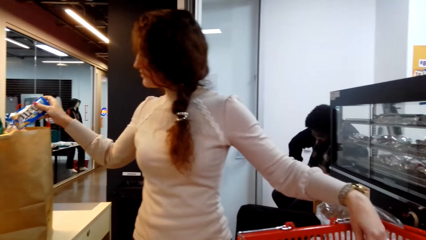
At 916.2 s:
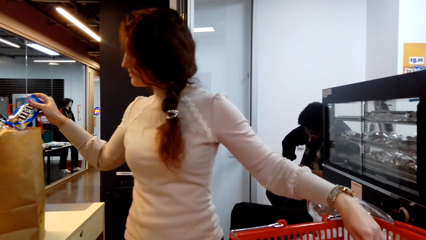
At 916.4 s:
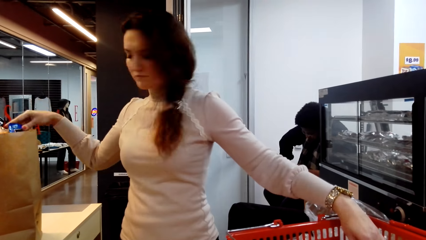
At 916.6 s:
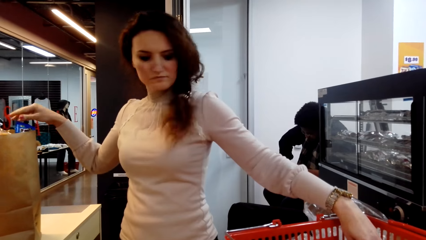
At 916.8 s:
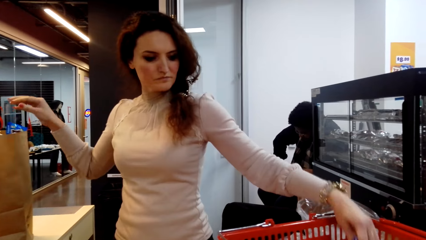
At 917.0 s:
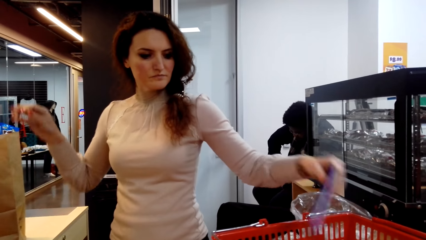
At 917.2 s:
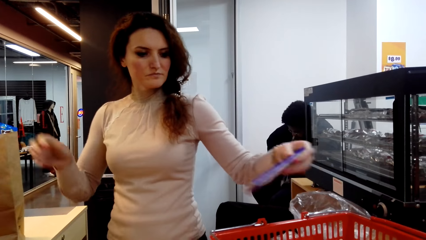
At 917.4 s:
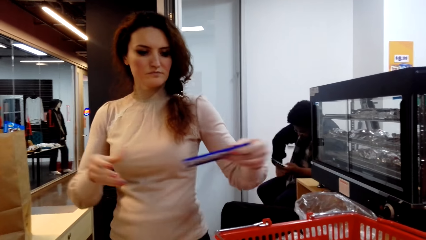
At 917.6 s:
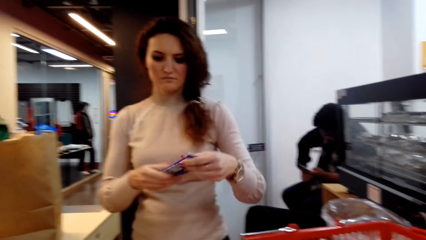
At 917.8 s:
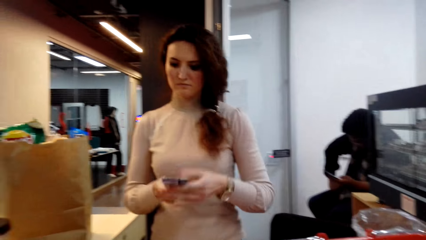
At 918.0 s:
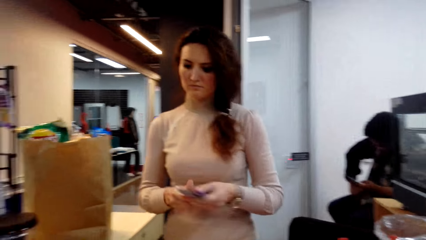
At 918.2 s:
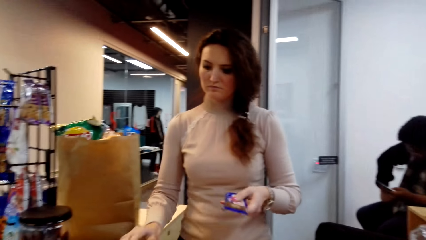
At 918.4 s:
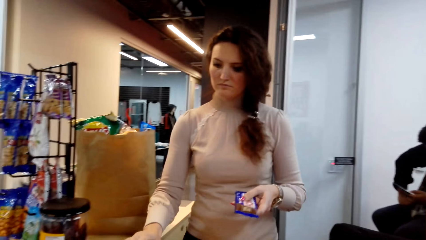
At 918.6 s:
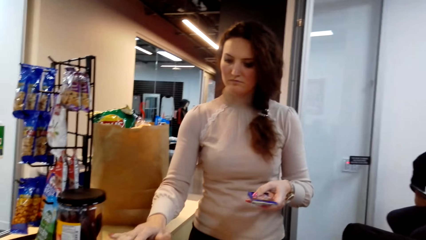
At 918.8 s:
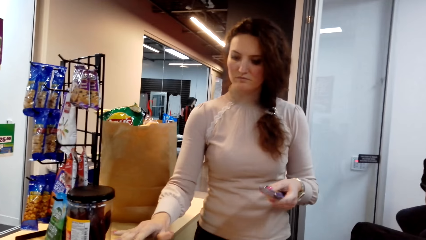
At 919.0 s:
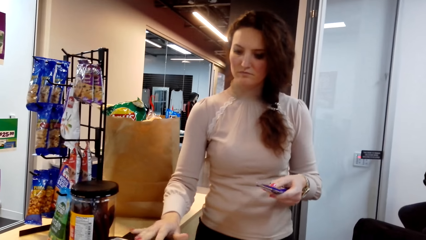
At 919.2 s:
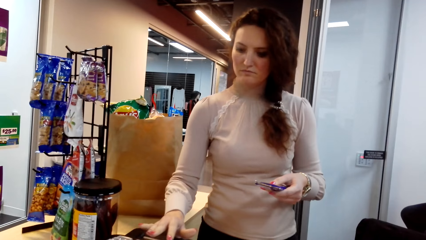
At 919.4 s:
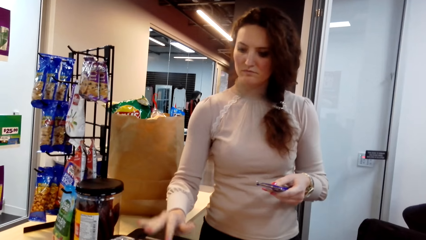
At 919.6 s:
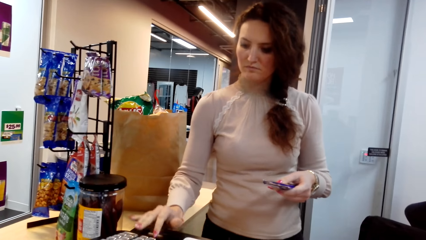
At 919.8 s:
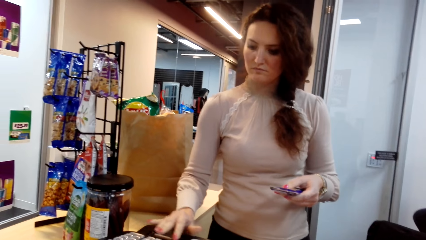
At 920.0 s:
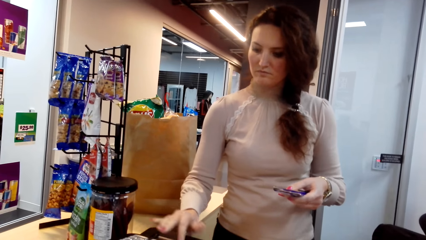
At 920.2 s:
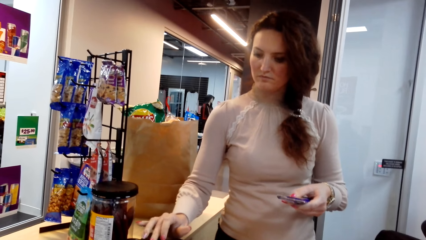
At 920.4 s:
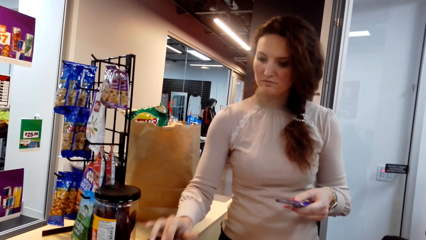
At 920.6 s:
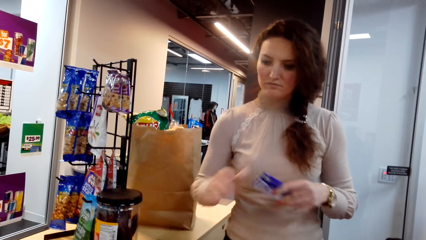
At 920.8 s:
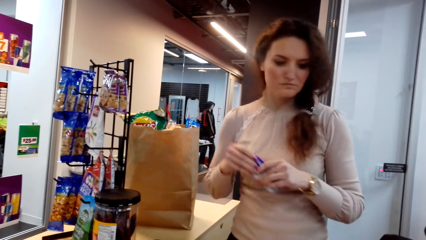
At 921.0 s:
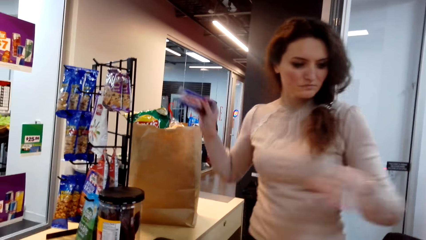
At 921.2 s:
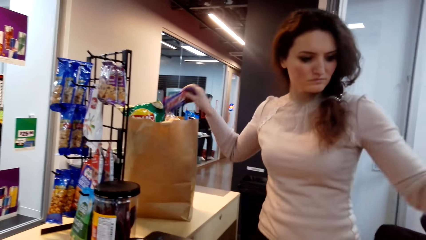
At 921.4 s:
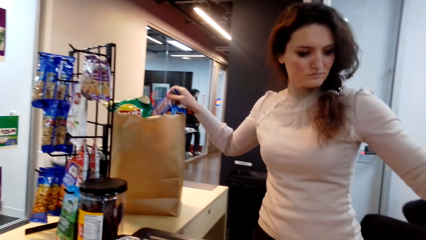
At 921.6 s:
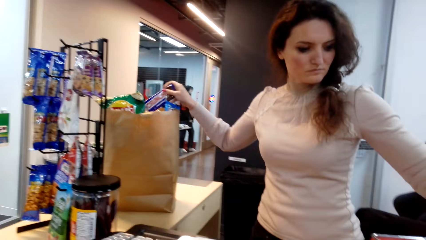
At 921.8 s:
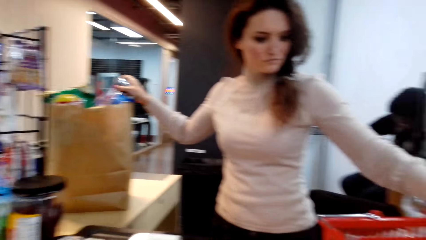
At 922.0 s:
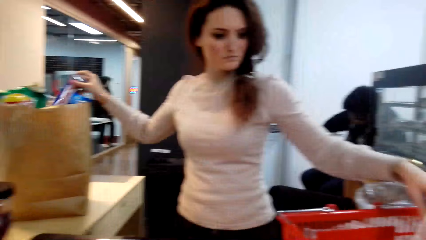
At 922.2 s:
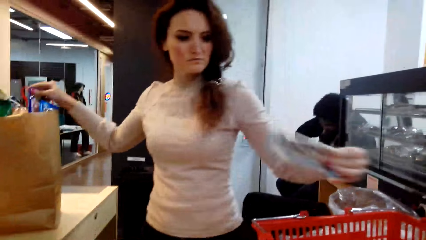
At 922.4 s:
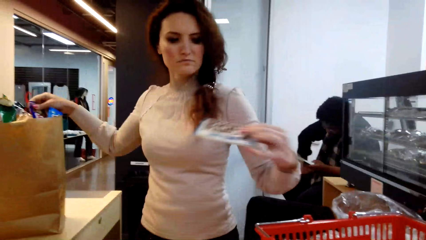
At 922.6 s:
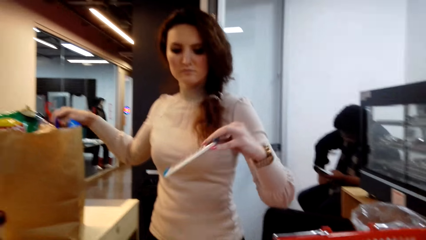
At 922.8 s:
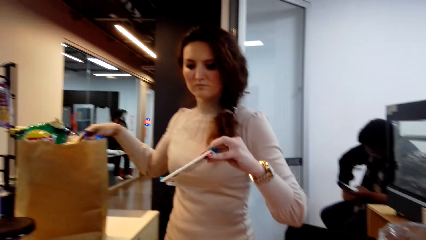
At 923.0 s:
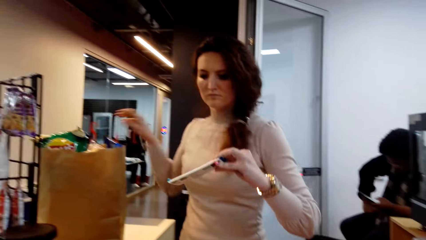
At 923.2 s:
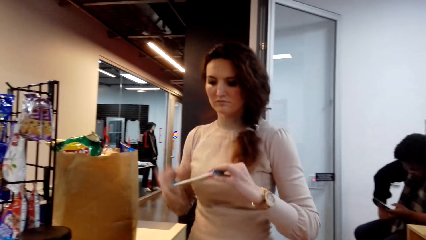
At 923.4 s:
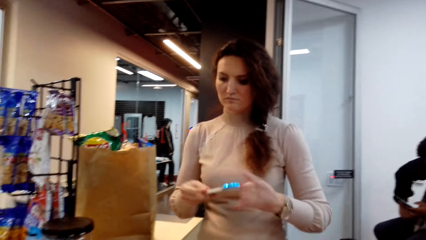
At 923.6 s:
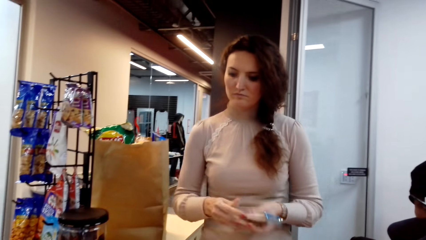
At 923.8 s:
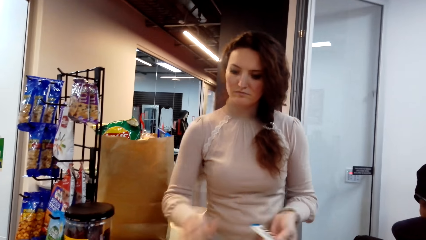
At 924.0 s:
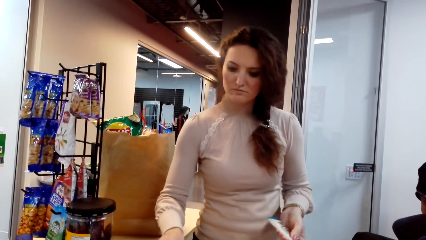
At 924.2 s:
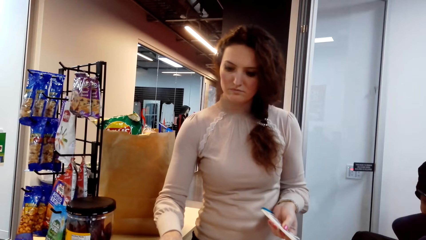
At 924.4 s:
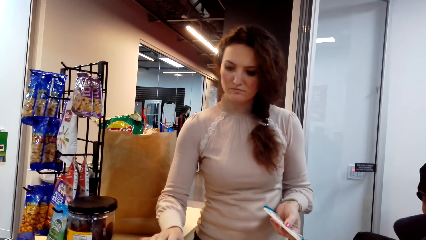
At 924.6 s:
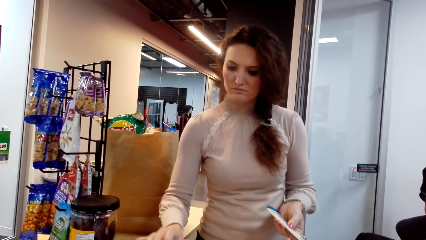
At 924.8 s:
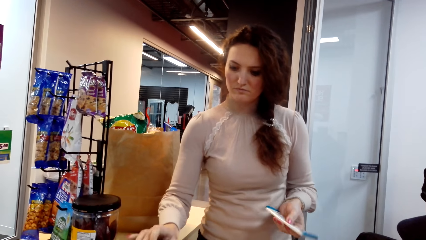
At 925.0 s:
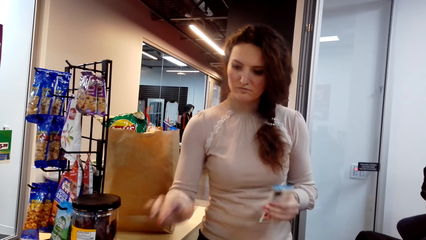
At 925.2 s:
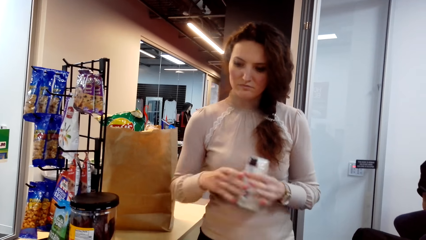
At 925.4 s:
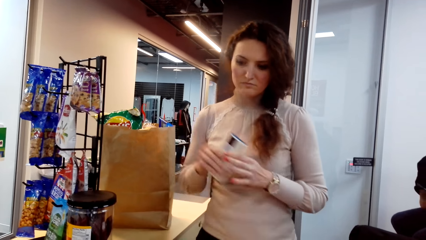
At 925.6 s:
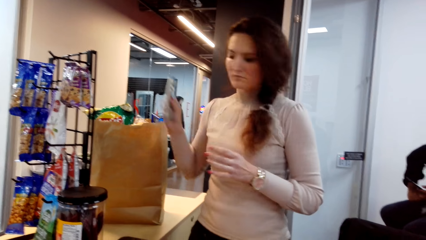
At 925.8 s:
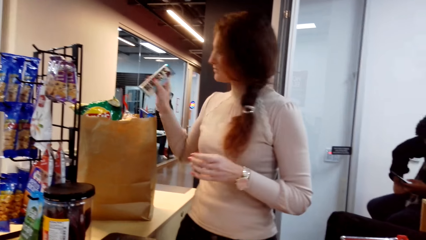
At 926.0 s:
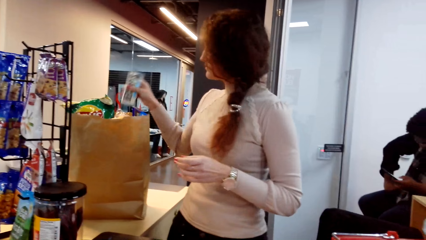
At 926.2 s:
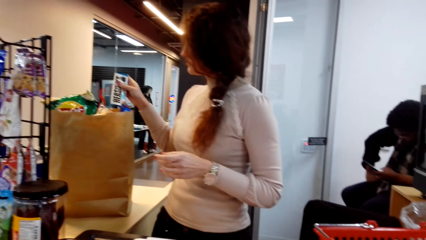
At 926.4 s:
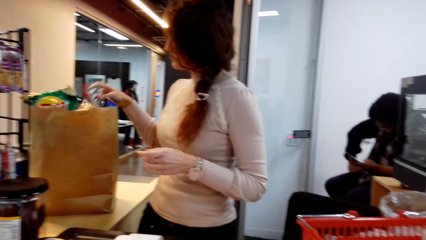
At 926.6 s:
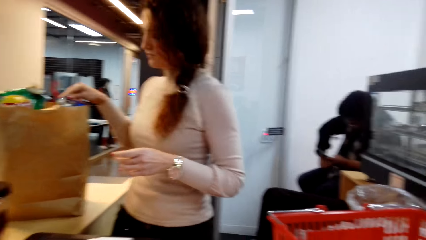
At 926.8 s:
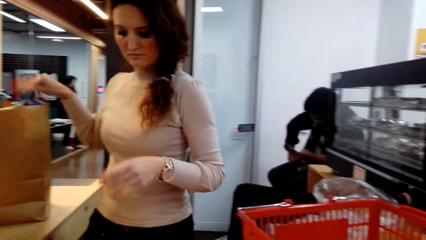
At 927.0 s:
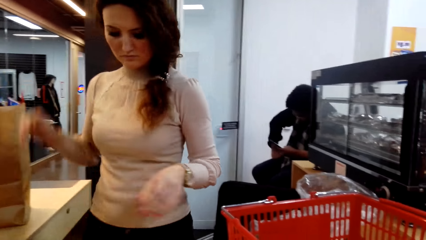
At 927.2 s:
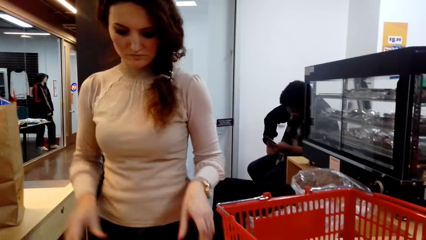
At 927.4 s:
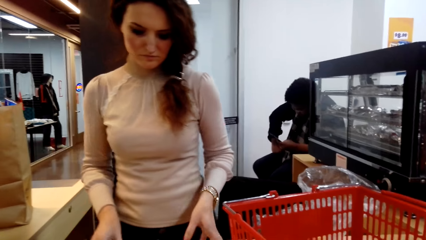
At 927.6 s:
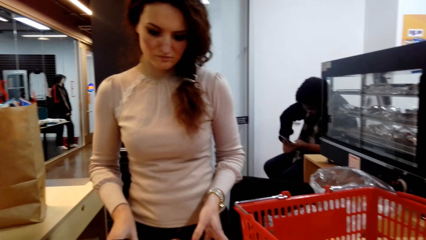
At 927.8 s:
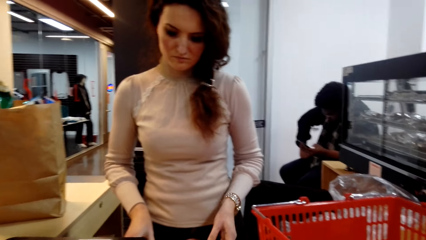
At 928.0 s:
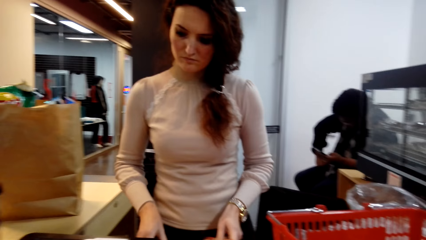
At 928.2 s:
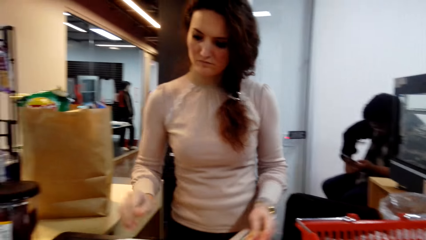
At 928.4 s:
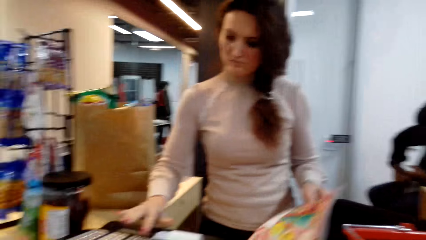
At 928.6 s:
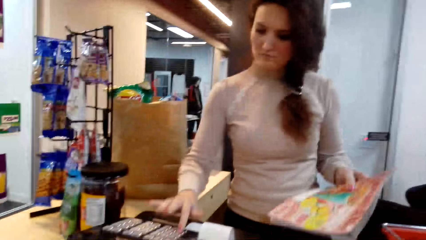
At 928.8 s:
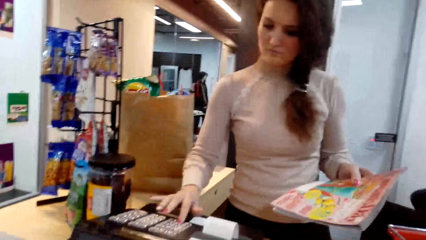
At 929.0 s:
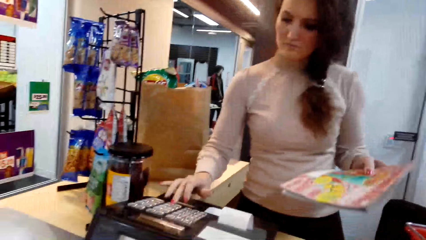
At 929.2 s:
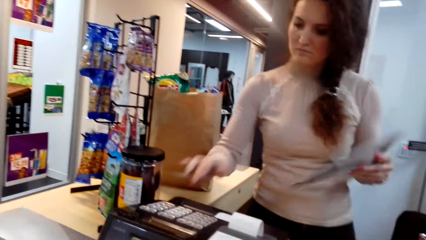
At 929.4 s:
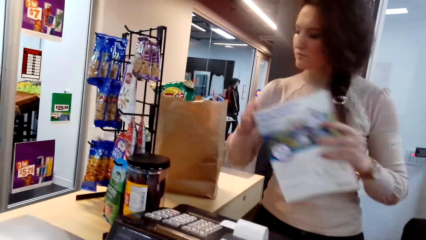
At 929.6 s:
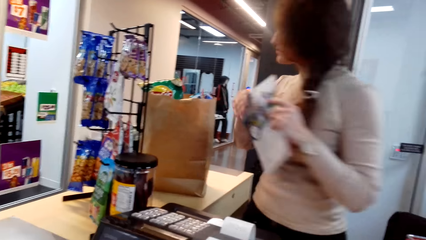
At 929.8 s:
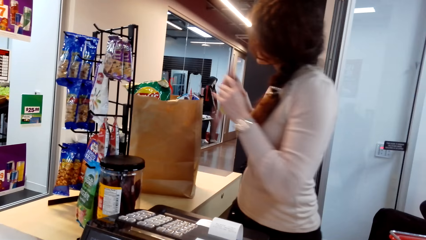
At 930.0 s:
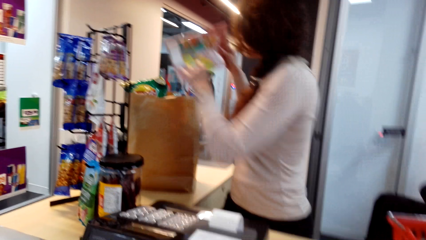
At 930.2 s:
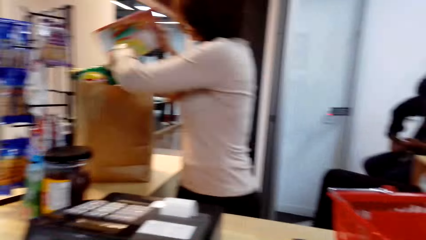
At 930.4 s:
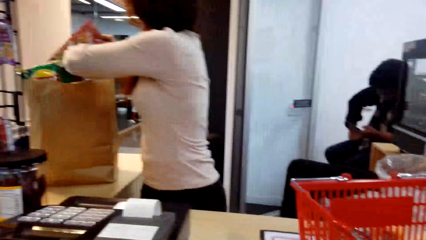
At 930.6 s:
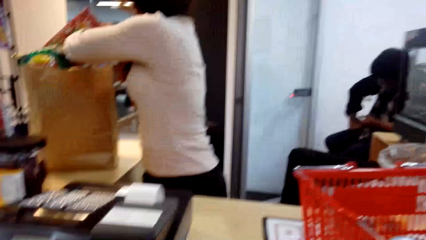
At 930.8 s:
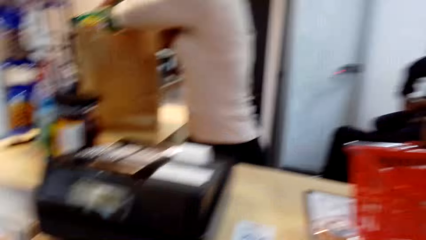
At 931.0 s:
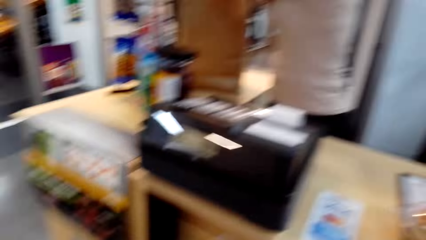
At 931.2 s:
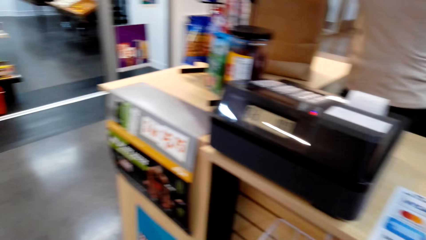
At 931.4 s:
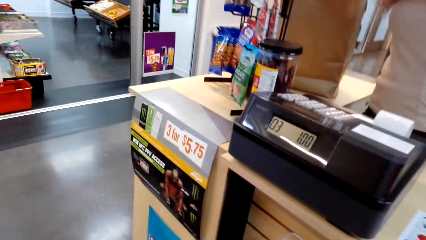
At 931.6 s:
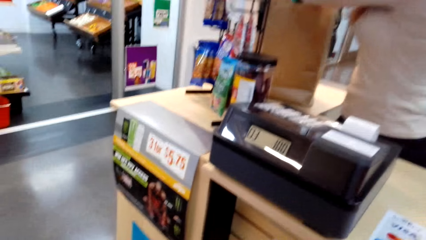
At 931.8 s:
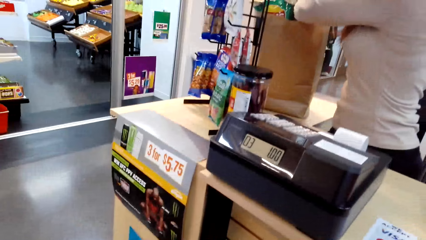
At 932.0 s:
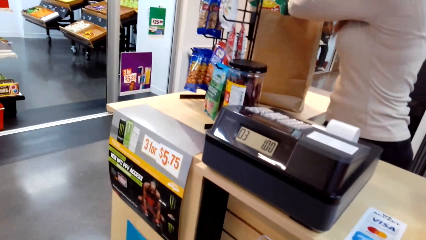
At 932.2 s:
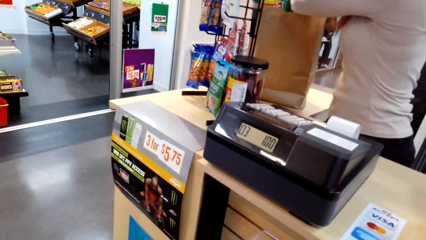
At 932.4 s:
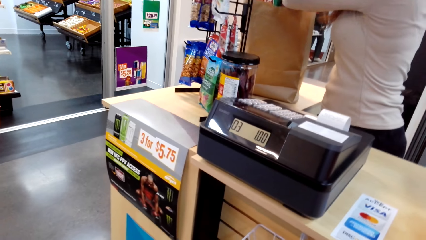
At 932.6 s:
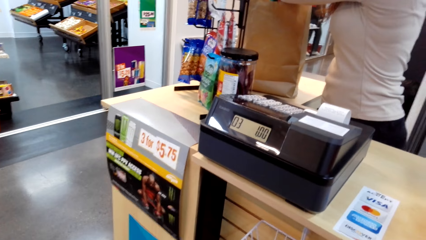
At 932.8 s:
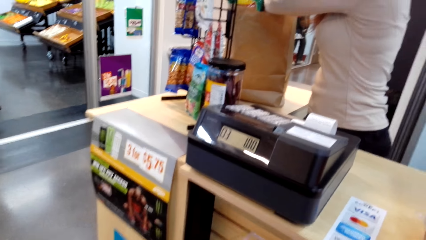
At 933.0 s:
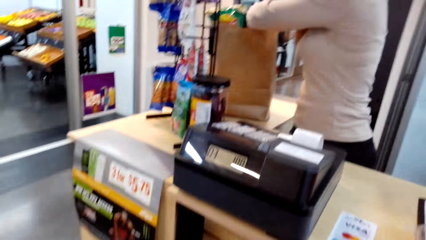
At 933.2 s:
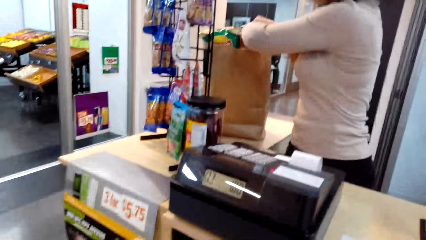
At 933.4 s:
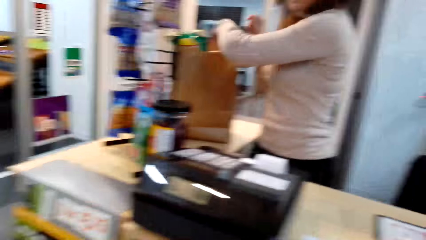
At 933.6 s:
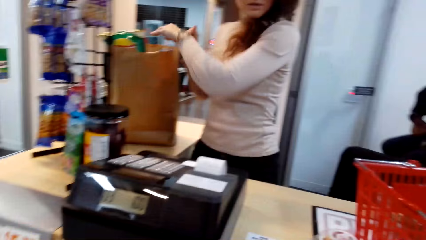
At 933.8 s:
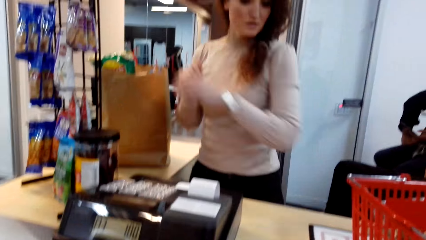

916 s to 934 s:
A lady picks a chocolate from the shopping basket. The lady presses the cash register. The lady puts the chocolate in the bag. The lady presses the cash register. The lady puts a product in the bag. The lady picks a book. The lady presses the cash register. The lady puts the book in the bag. The camera wearer looks at the cash register.
